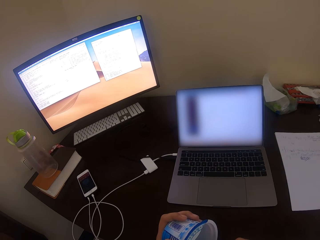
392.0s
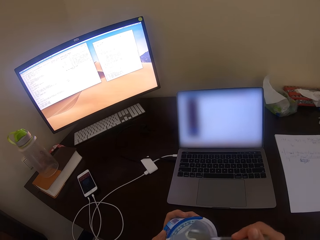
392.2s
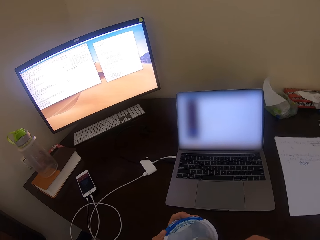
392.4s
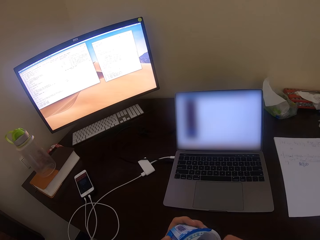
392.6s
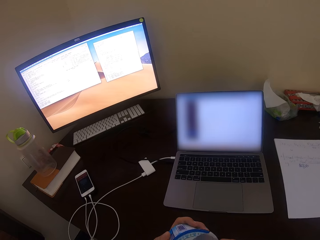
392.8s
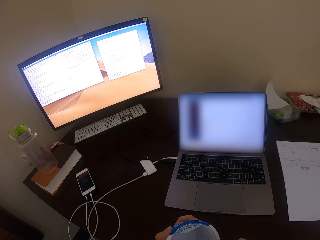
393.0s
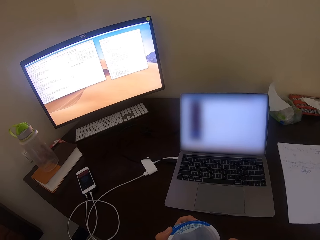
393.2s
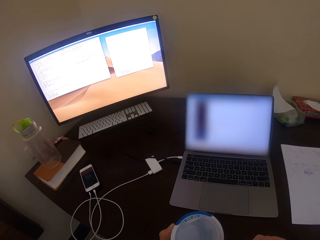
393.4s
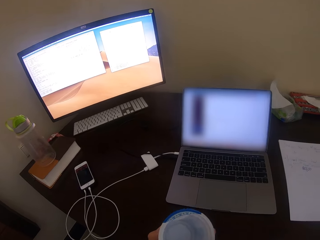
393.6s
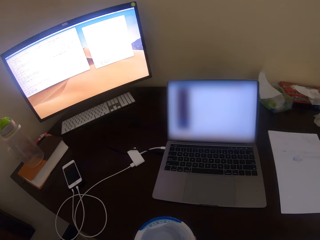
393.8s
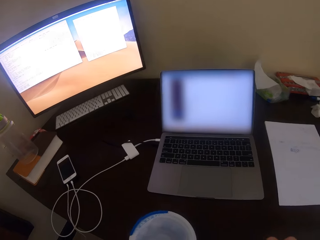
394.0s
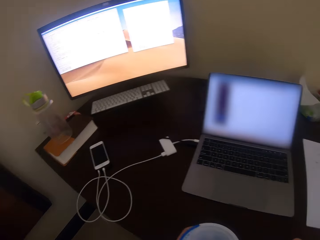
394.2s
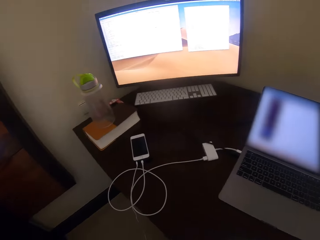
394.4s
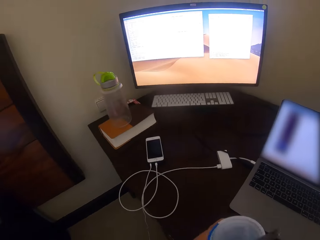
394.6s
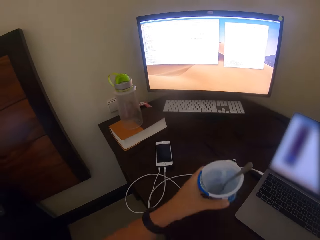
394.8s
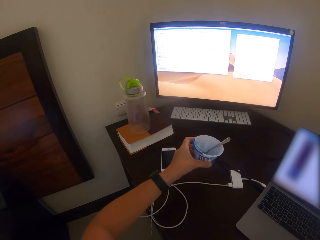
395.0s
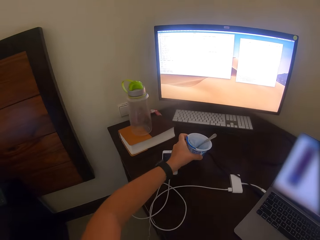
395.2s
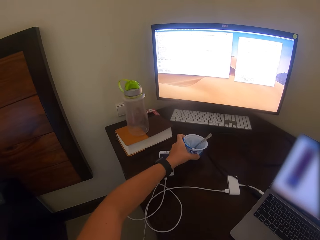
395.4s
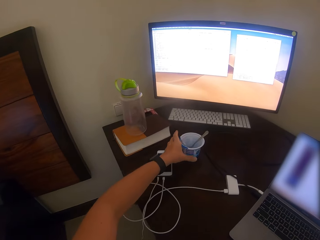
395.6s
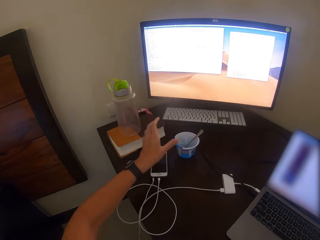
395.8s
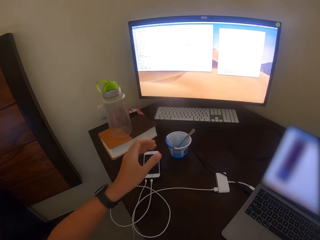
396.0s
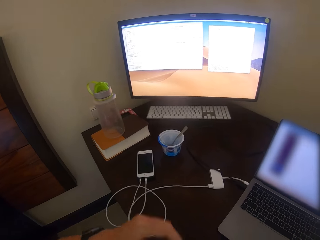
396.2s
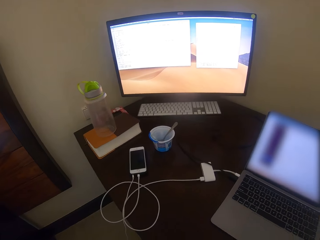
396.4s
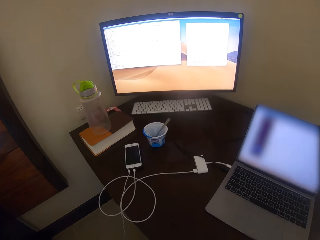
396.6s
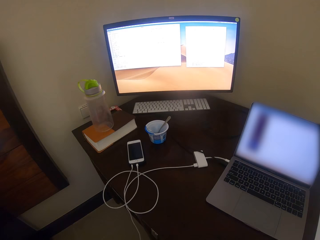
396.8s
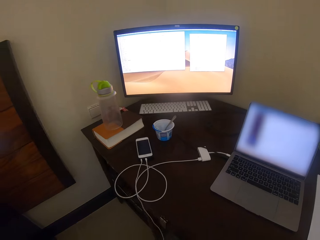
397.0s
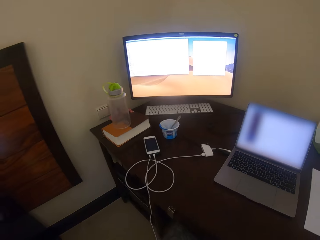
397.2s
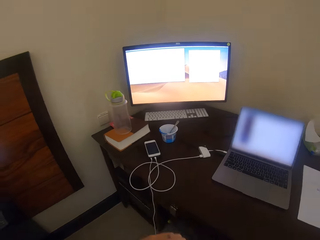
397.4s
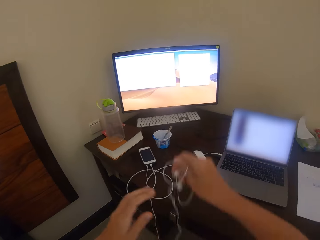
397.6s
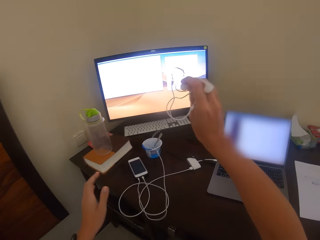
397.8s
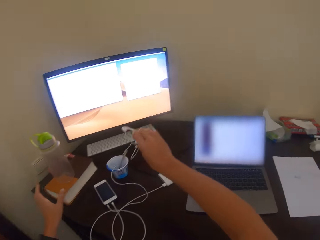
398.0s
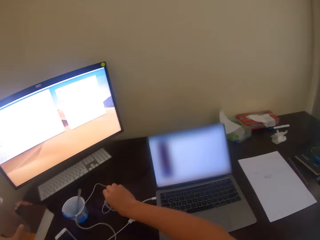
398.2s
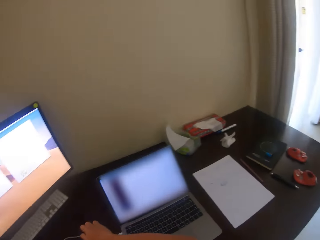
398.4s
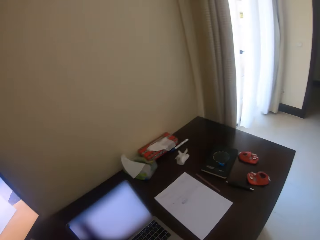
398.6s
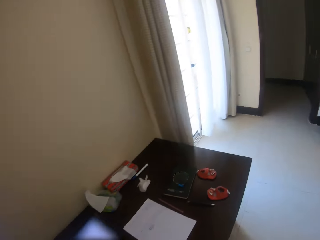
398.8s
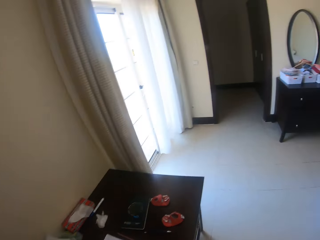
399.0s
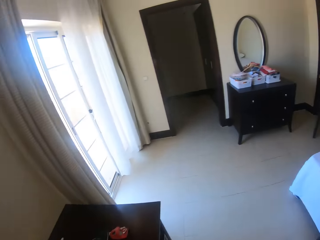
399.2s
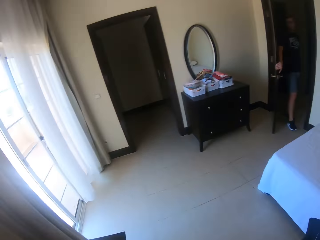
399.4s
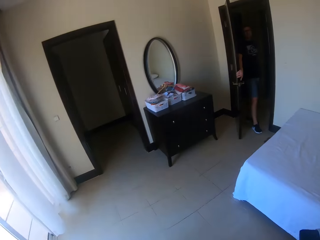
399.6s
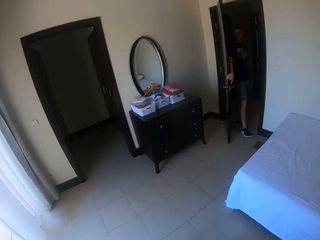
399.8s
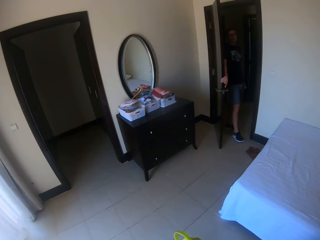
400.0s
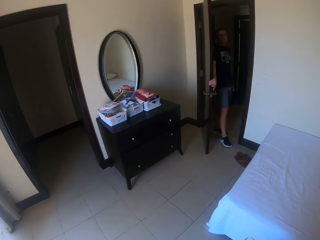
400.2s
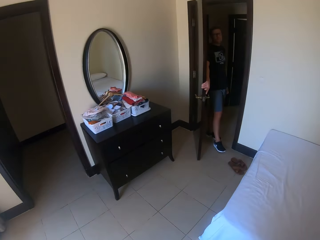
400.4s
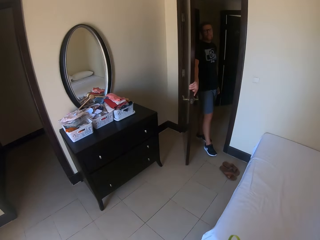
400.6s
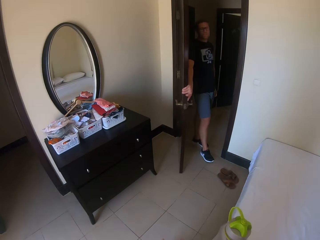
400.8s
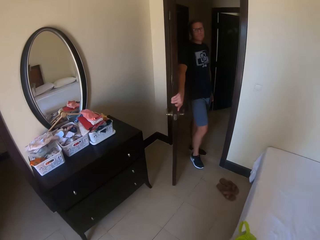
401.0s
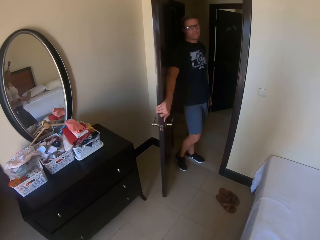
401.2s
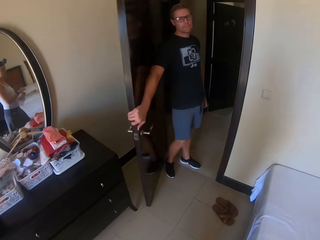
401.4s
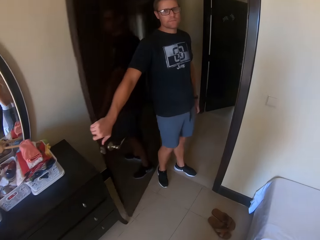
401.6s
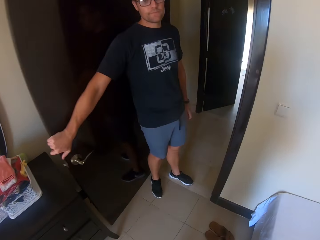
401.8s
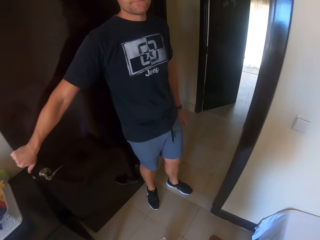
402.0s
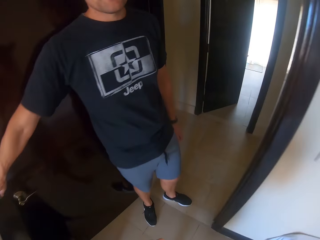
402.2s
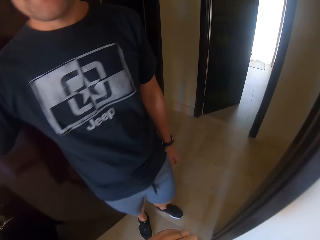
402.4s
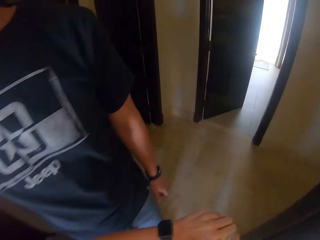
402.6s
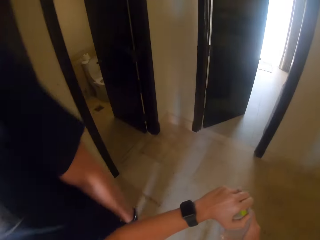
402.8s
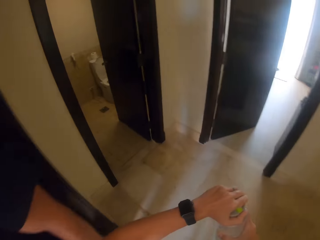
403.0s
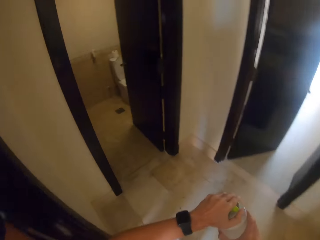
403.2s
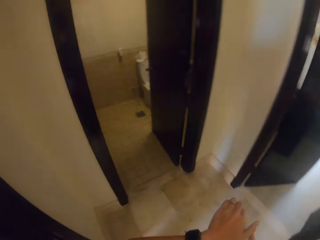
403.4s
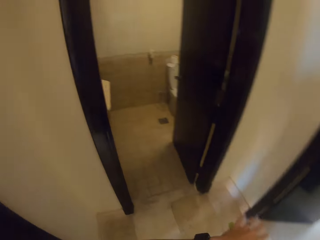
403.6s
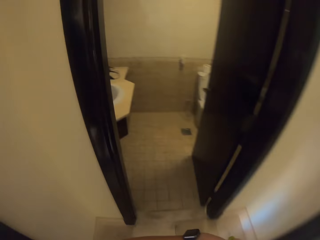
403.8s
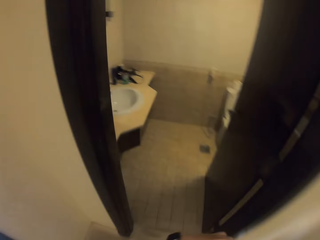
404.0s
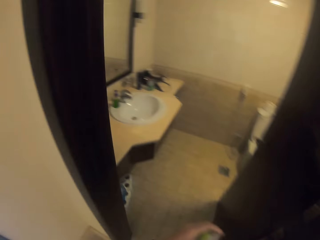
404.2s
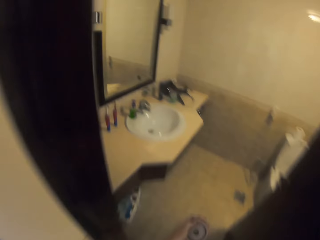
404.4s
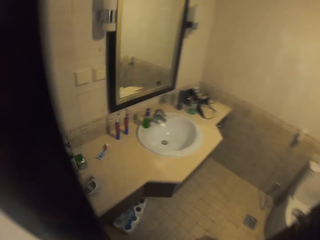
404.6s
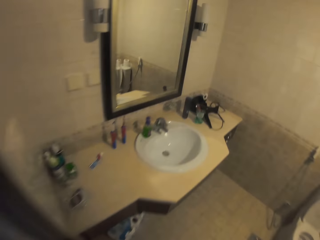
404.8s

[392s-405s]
A man converses with the camera wearer. The camera wearer places the tin of ice cream on the table. The man converses with the camera wearer. The camera wearer places earphones on the table. They turn right and walk forward. They converse with the man. They walk towards the washroom. They walk out of the bedroom.

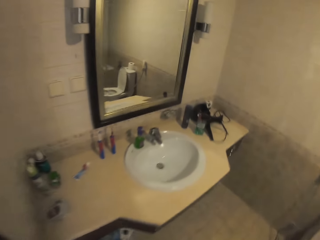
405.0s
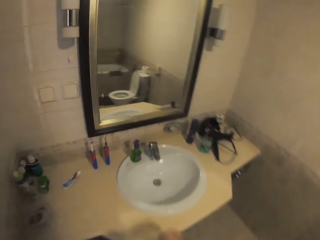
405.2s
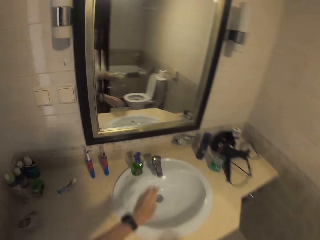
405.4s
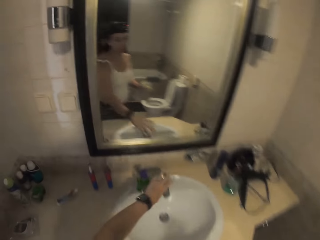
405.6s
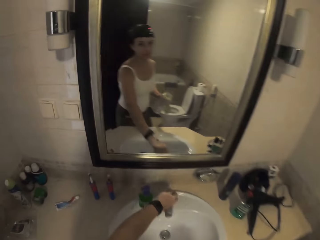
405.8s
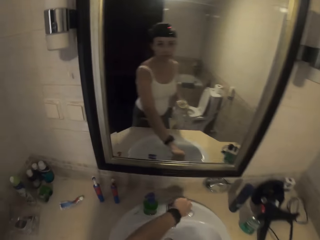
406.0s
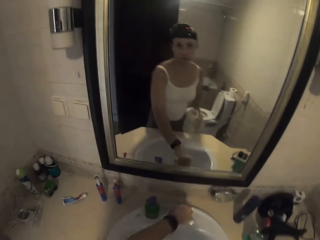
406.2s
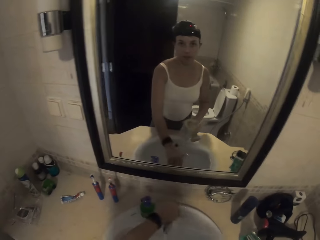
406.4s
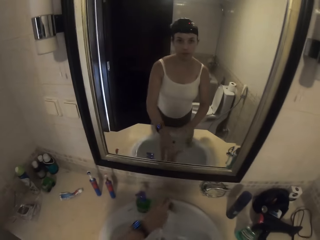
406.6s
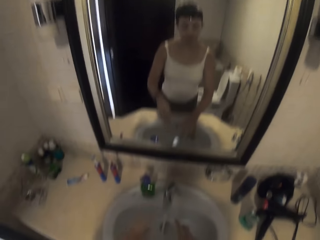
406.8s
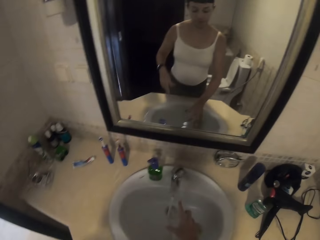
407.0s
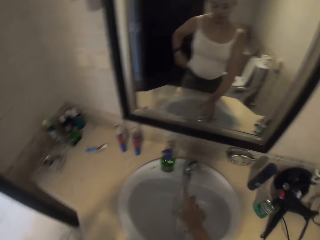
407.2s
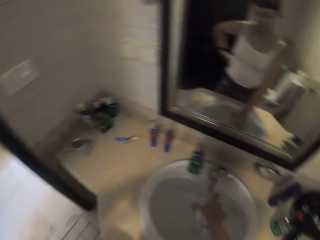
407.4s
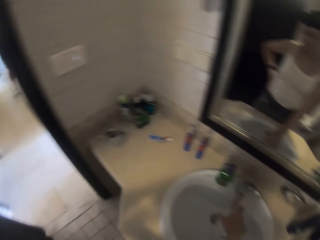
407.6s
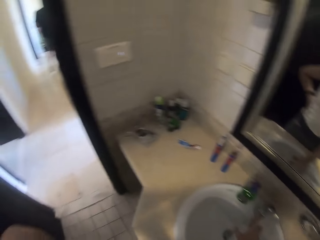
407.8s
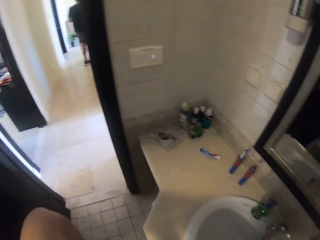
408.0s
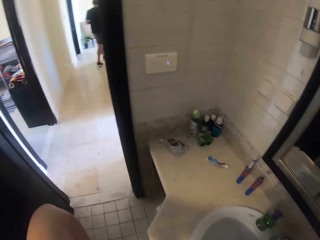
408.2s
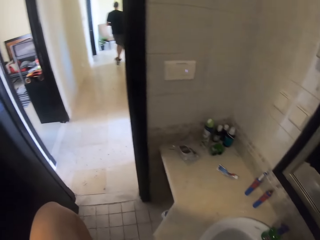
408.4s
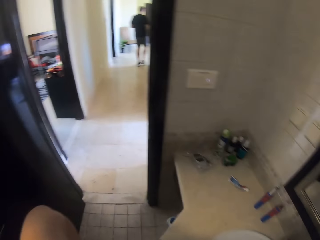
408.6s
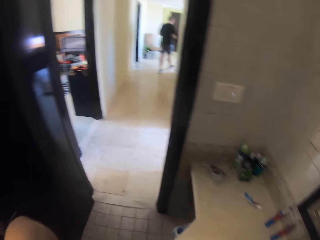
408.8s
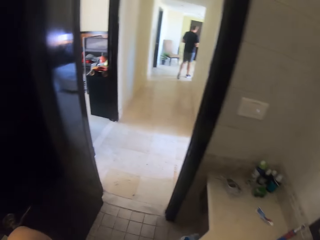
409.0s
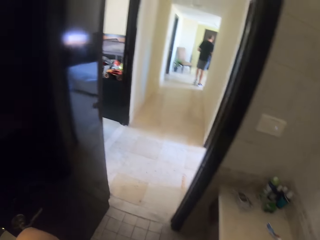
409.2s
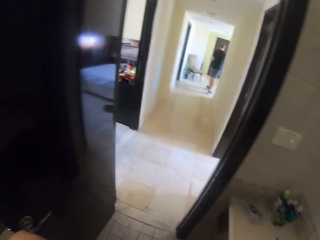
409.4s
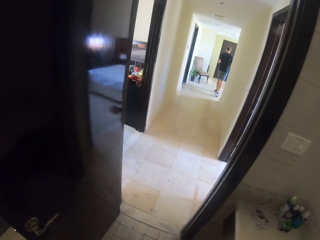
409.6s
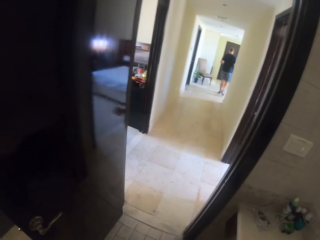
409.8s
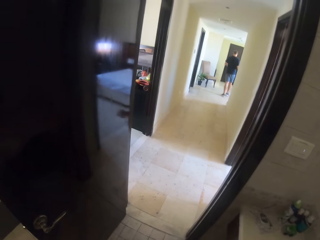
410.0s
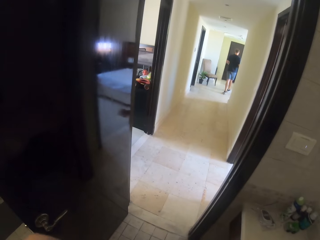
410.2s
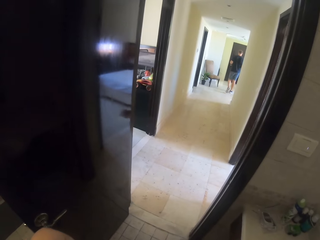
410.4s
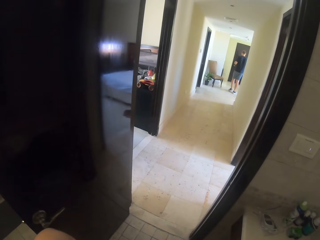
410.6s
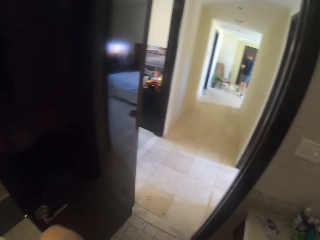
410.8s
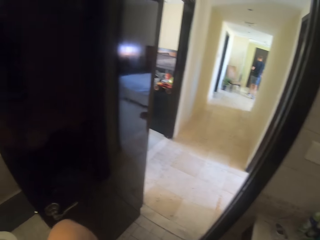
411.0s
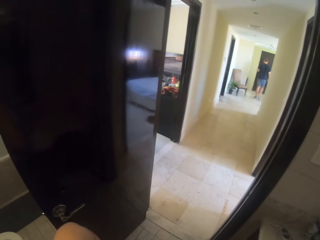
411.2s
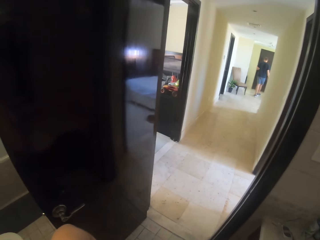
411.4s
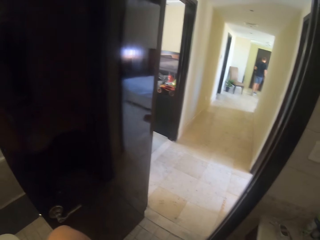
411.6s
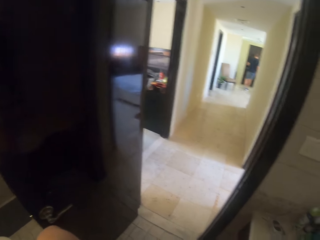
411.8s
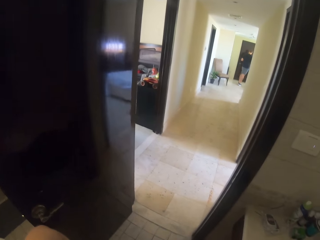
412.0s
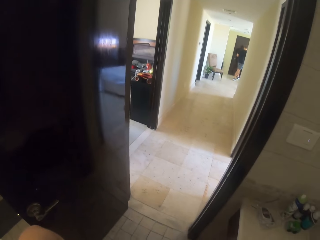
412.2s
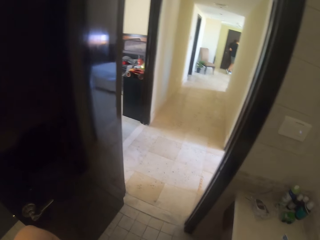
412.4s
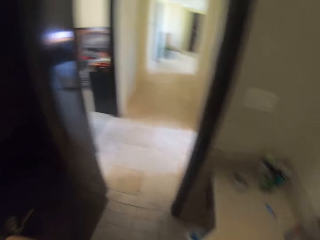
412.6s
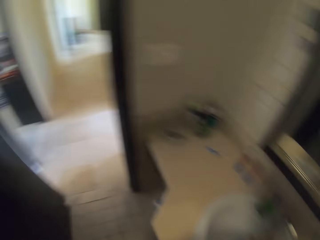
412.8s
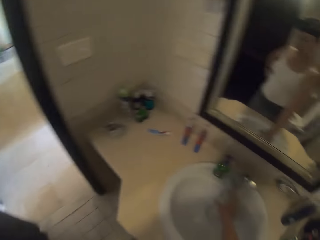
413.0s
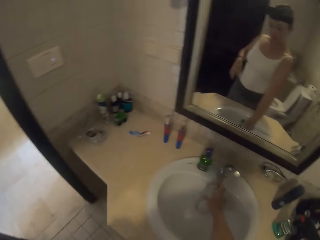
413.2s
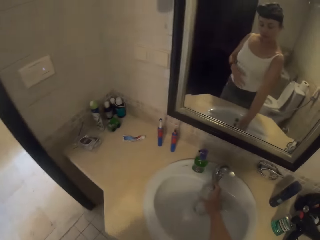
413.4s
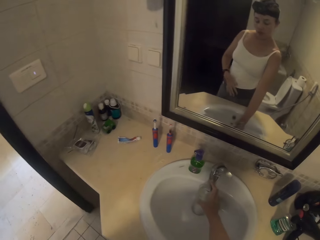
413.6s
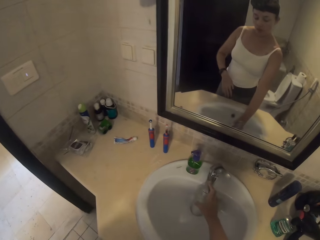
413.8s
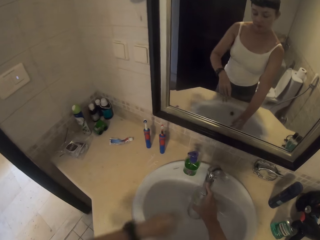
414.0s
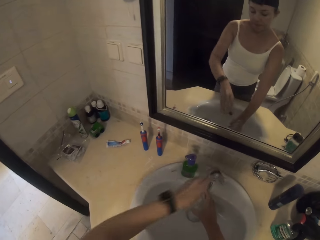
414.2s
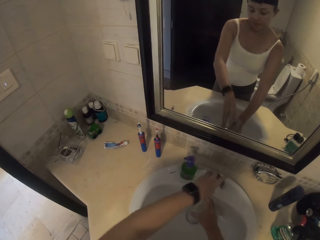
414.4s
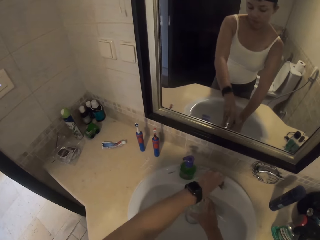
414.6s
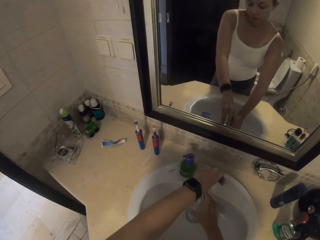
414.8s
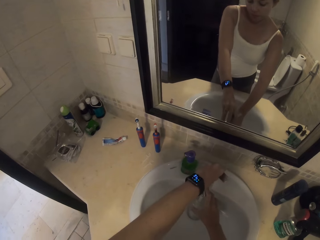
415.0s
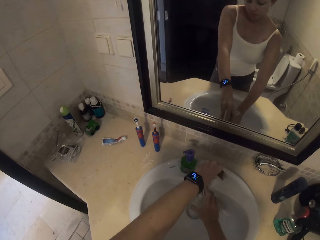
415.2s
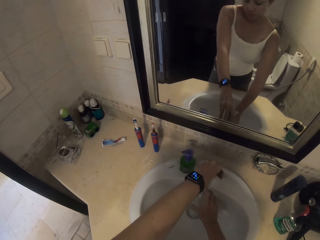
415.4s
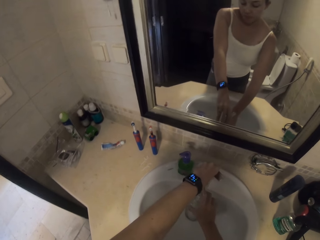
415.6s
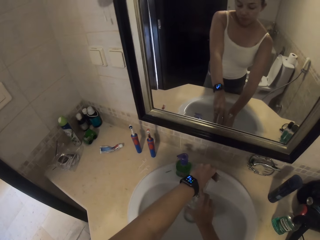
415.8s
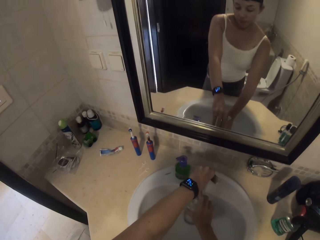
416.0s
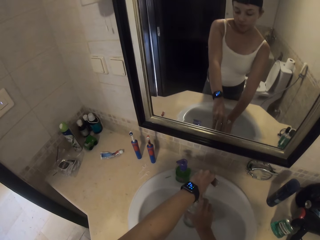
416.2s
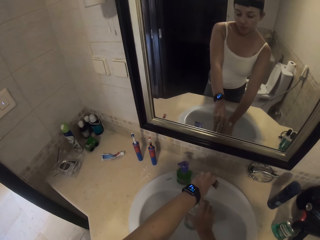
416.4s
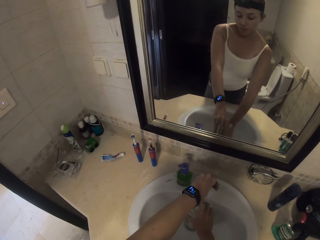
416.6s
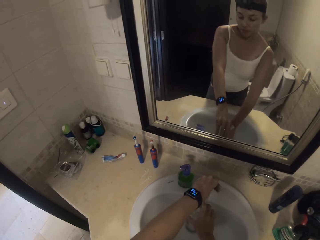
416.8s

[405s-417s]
The camera wearer enters the washroom. They turn on a tap. They pour water in a water bottle. They look left. They look forward. They close the tap.
